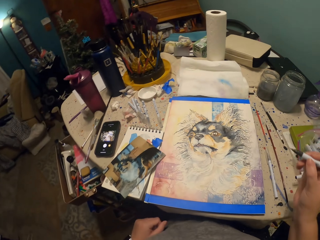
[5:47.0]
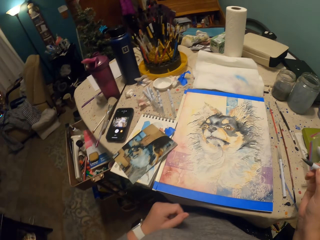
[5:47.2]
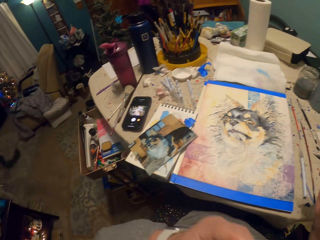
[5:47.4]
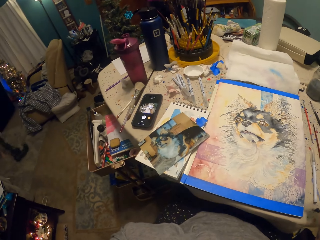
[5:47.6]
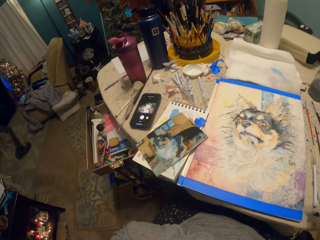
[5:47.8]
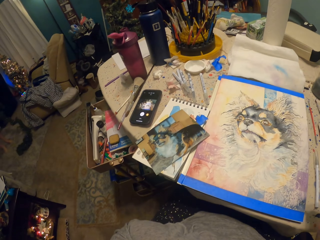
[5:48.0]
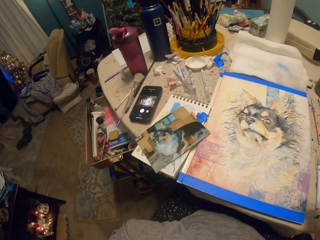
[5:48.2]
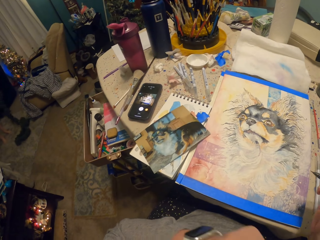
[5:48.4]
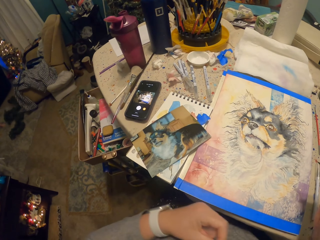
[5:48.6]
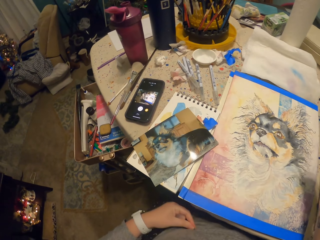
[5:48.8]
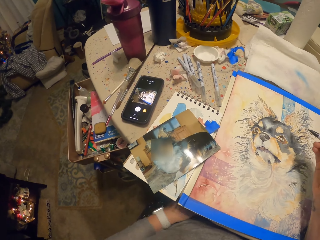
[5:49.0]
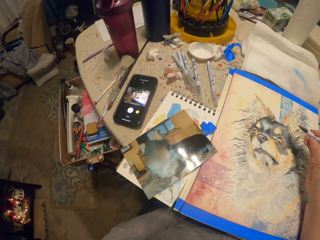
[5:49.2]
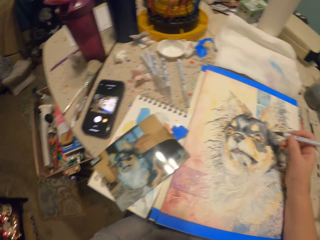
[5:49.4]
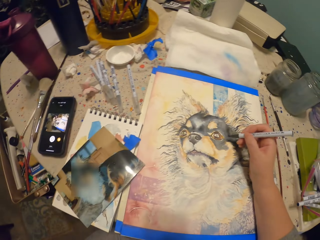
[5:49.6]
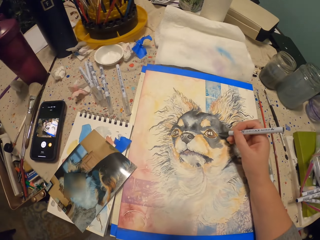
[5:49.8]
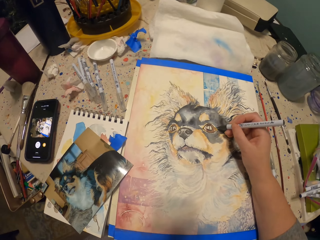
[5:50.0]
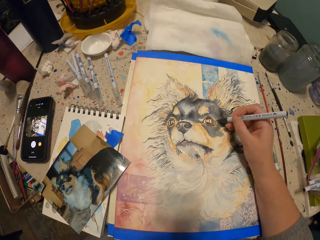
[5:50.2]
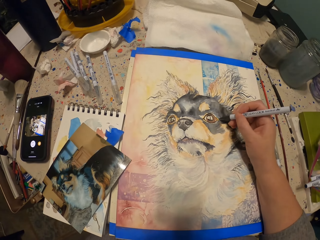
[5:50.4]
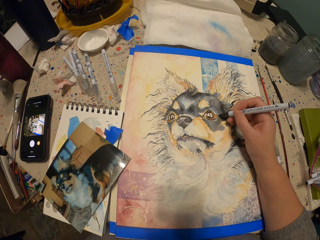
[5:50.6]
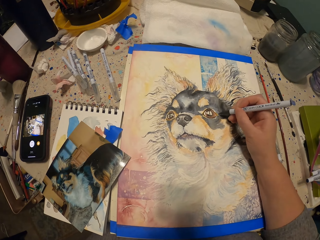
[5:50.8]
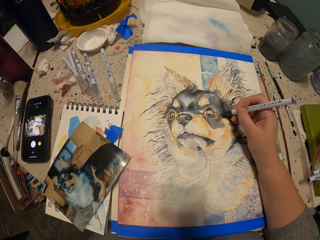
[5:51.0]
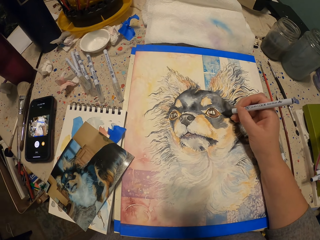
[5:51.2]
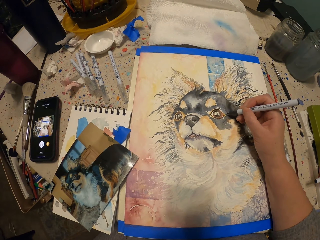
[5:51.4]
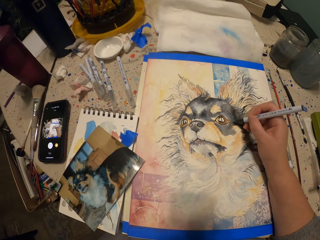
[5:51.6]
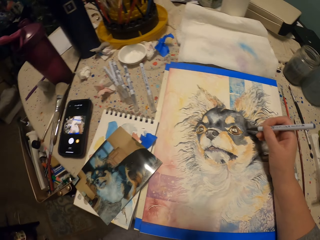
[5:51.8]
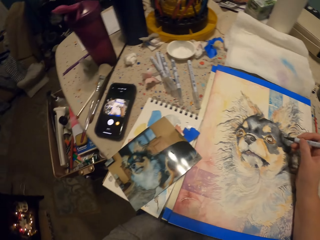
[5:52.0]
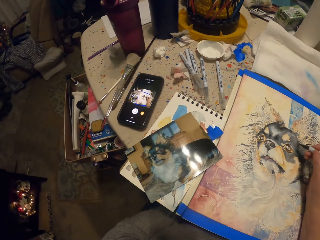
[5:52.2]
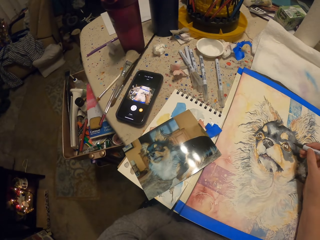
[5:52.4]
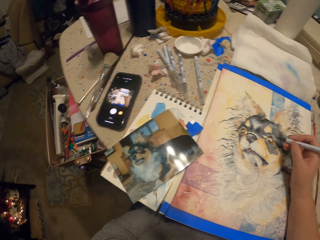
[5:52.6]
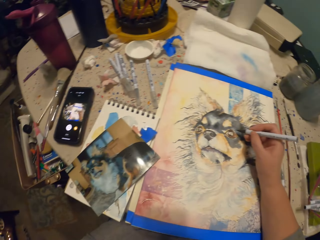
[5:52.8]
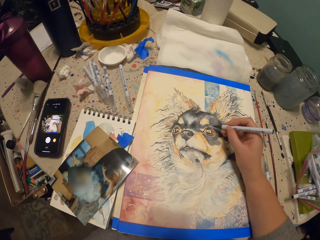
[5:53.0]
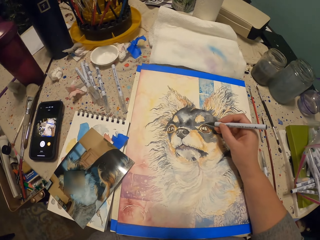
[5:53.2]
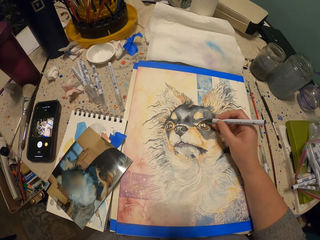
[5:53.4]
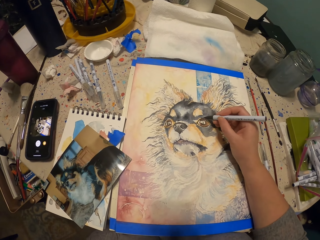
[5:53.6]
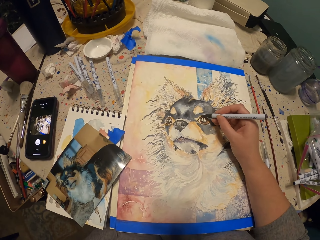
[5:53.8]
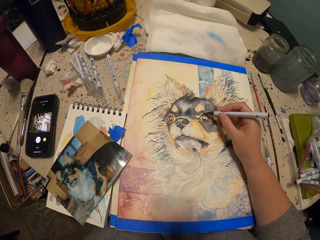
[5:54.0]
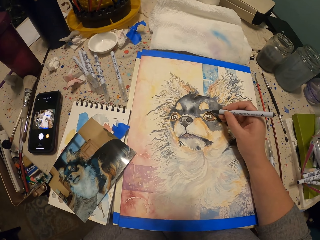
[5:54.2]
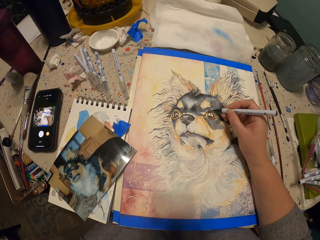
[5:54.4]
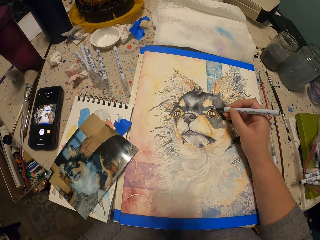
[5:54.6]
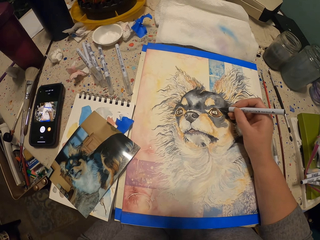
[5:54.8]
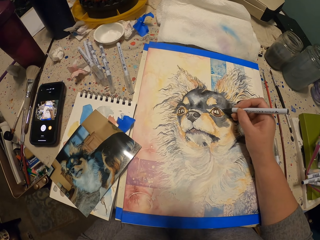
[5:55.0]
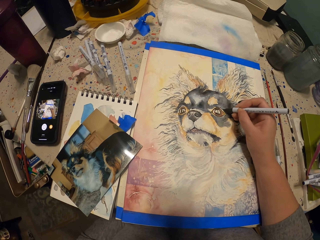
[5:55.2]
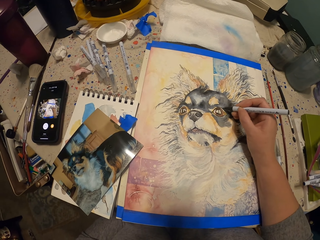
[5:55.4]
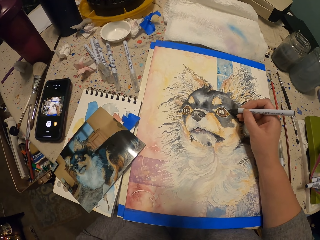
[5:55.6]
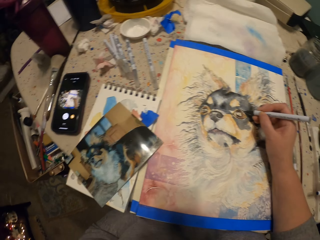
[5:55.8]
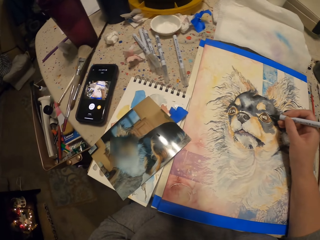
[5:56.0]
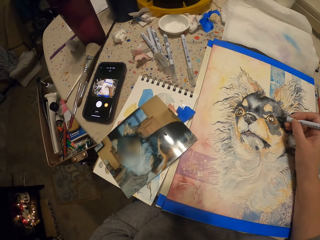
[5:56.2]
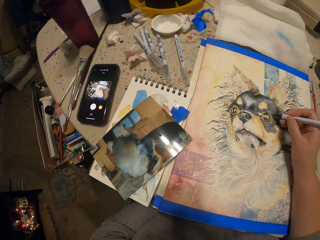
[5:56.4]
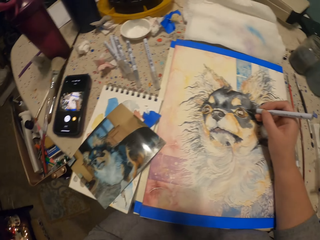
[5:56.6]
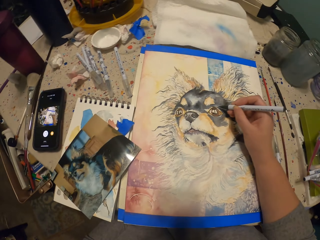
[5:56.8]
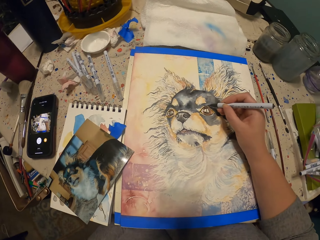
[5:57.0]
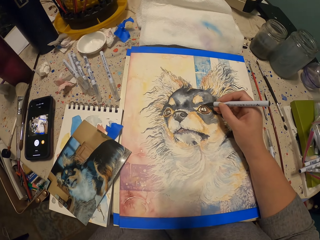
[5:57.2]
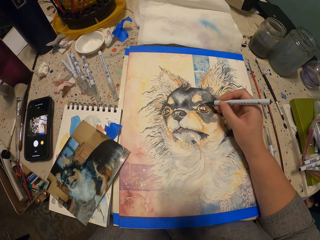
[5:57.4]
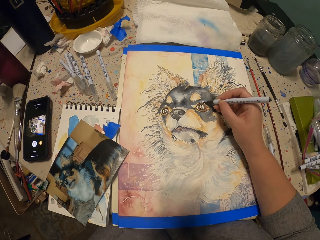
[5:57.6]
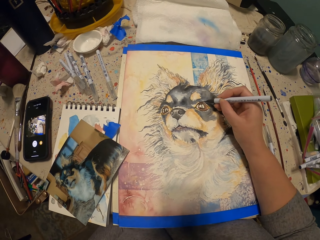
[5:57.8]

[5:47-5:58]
The camera wearer touches his face with the left hand. He paints with the right hand.

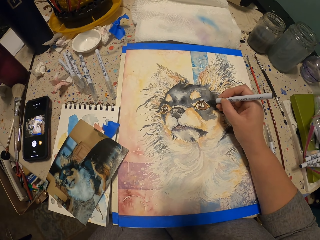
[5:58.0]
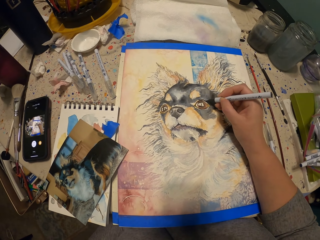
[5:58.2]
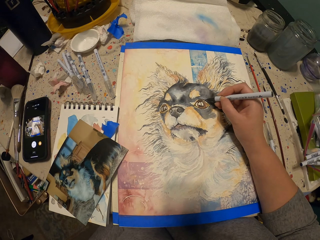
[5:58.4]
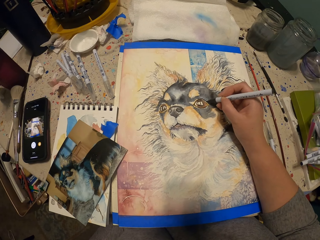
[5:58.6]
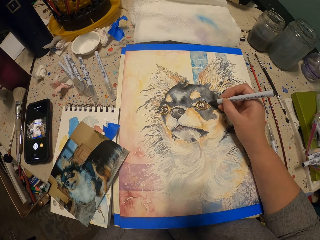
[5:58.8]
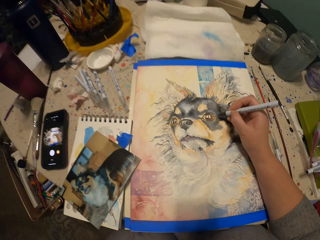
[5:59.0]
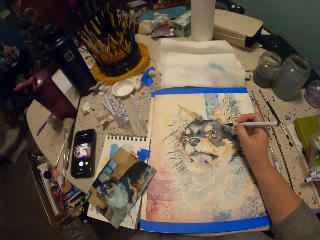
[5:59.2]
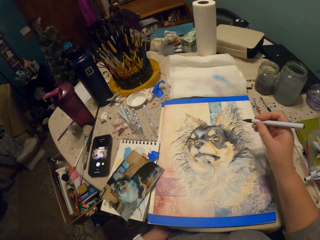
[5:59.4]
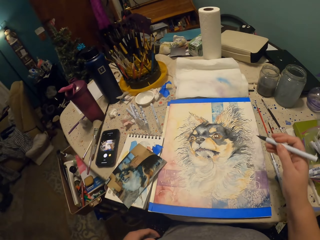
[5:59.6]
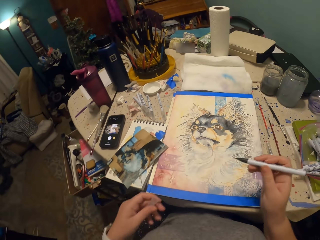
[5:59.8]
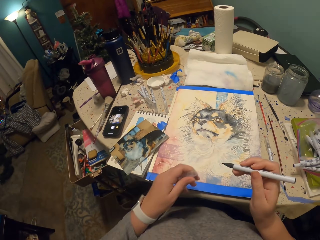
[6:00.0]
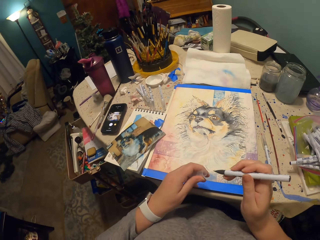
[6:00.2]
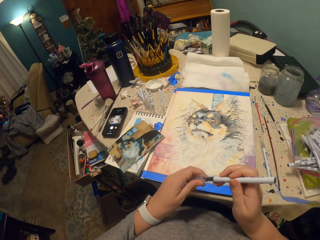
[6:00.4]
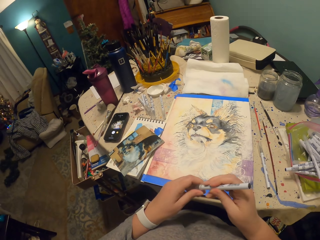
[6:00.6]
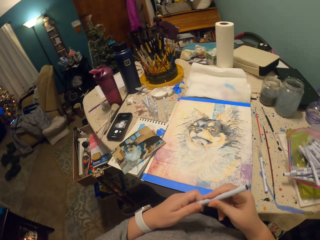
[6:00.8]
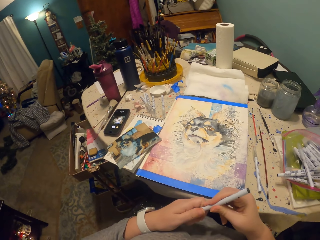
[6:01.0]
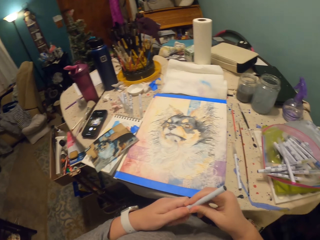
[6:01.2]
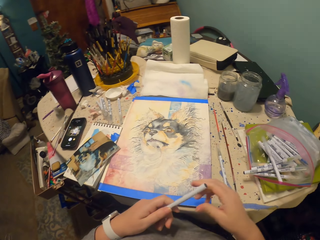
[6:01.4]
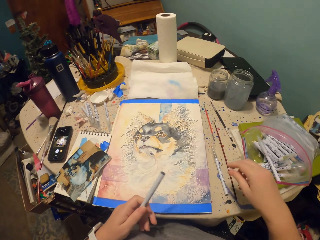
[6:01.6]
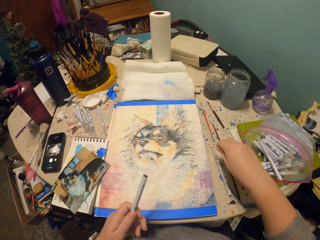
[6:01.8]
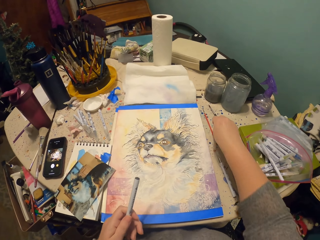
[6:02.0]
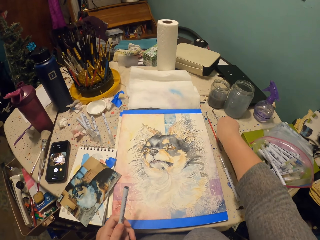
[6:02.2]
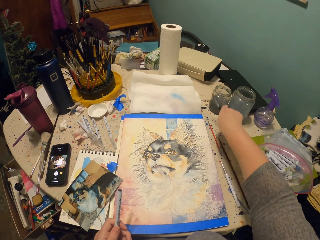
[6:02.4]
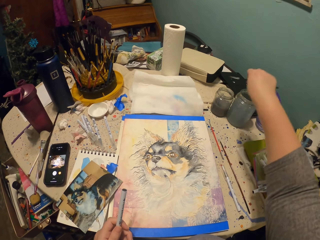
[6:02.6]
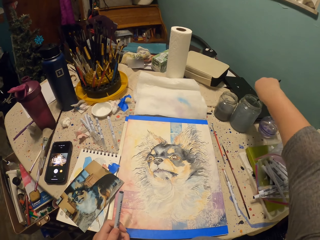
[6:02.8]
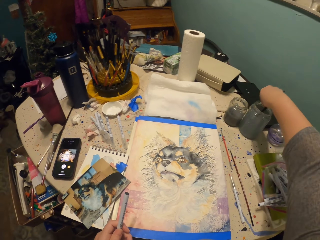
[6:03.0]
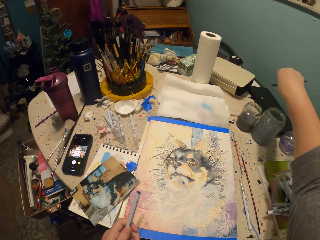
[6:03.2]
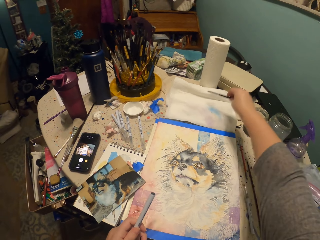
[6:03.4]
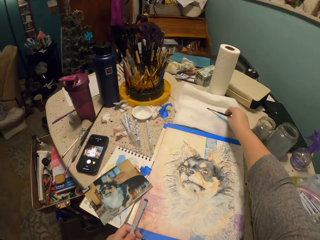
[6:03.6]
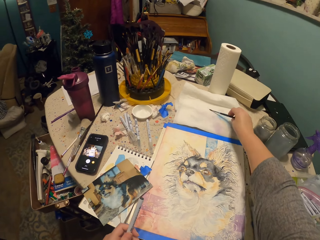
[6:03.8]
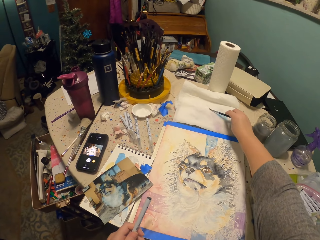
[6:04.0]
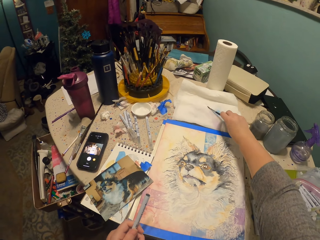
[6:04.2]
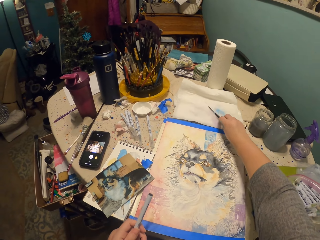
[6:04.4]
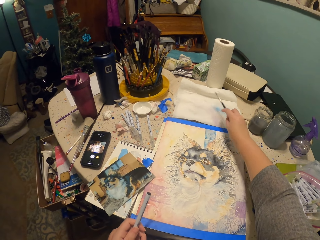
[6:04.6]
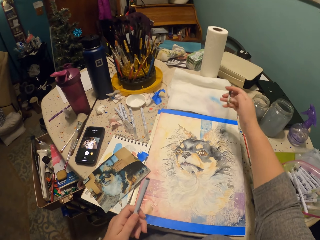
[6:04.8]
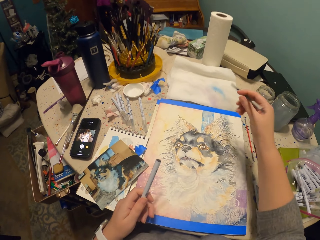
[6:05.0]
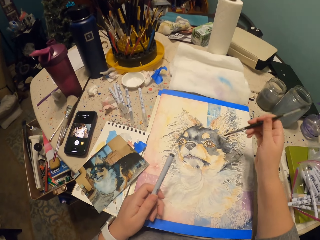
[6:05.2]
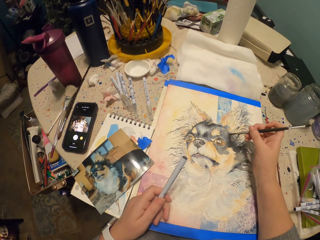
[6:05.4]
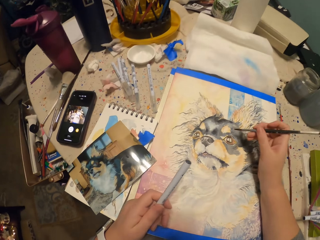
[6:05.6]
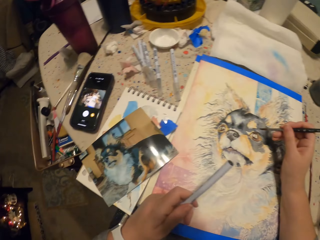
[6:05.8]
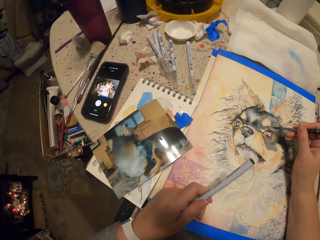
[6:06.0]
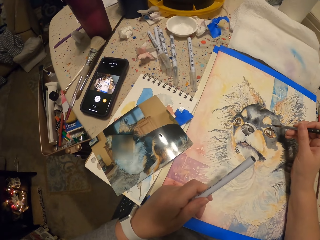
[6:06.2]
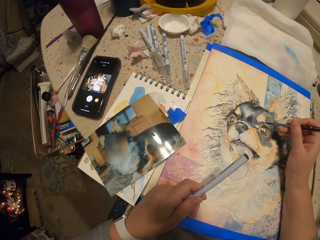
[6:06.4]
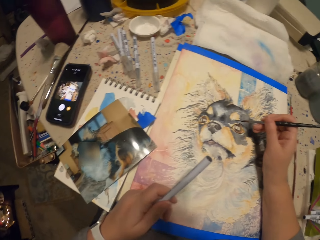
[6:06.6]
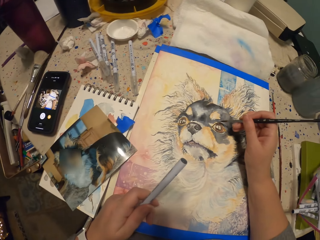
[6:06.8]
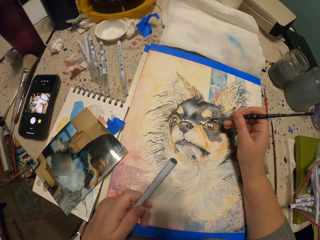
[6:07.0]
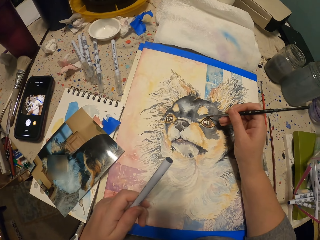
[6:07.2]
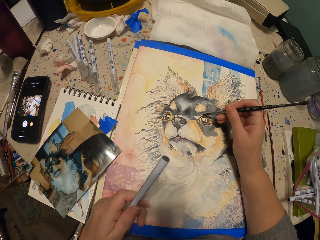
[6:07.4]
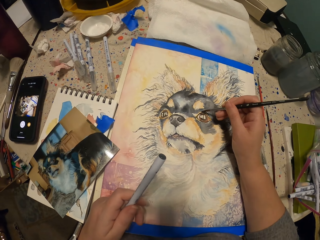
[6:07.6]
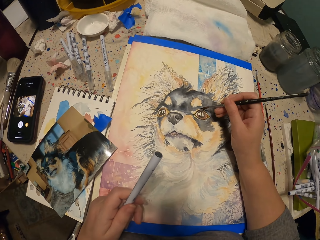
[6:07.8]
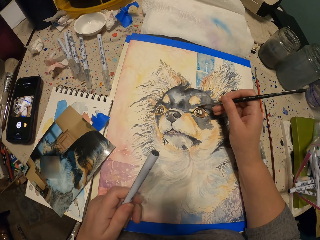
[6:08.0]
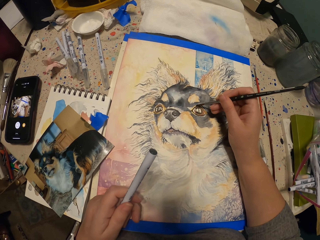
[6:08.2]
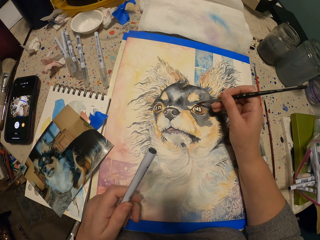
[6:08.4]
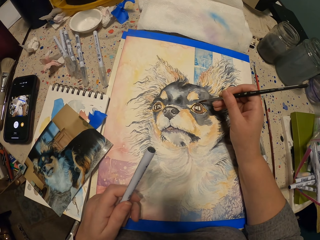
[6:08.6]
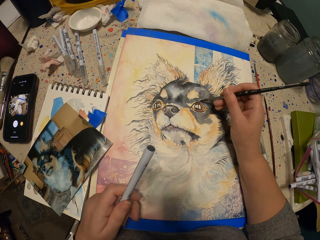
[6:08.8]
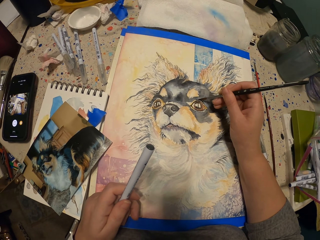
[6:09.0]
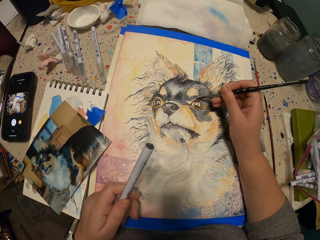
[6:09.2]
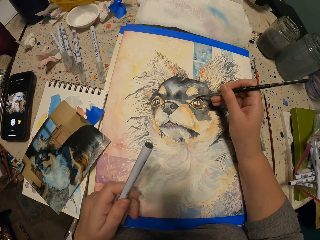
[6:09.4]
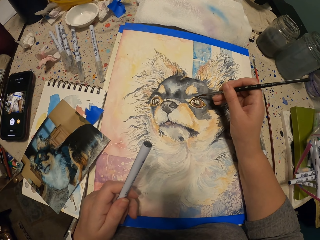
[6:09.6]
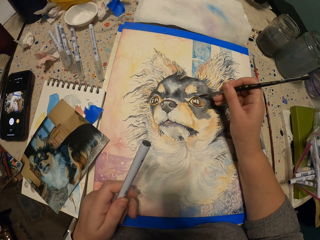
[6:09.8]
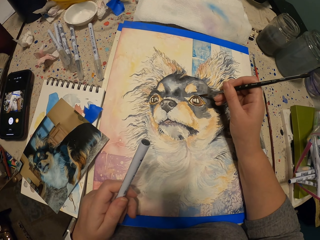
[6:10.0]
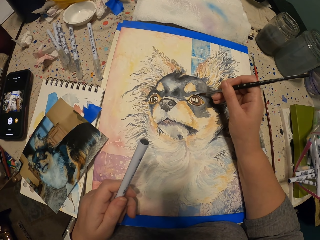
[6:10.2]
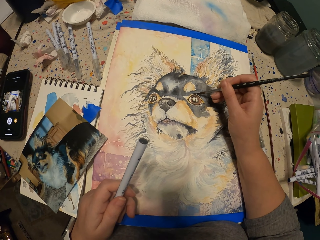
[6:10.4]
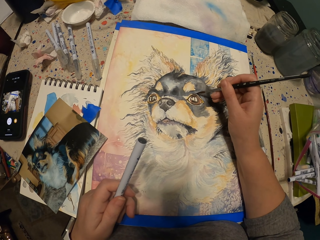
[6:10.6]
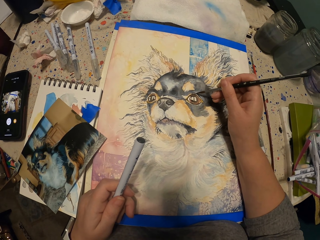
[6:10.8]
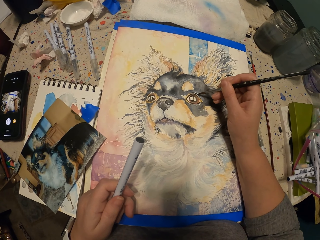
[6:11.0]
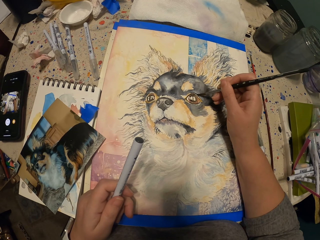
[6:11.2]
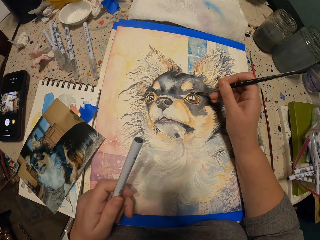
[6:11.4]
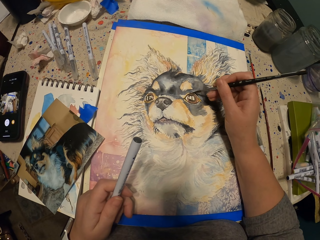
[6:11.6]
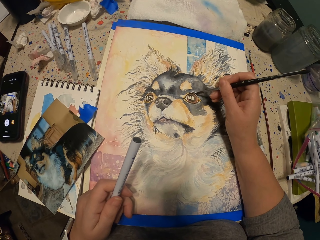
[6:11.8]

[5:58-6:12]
The camera wearer closes the pen with a lid. They place the pen on the table. They pick up a paint brush, dip the paint brush in paint on the container and rub the paint brush on paper. They draw with the paint brush.
